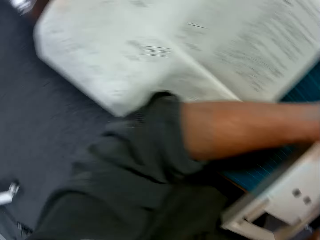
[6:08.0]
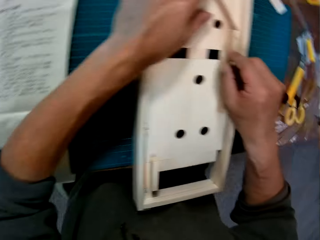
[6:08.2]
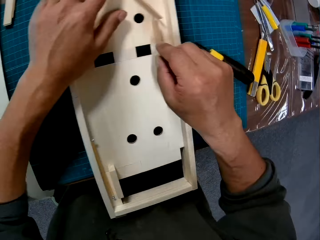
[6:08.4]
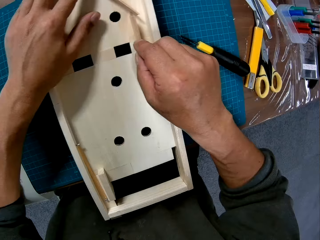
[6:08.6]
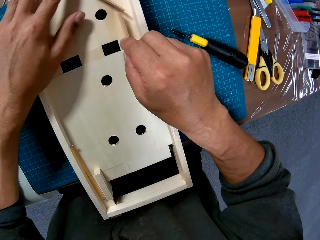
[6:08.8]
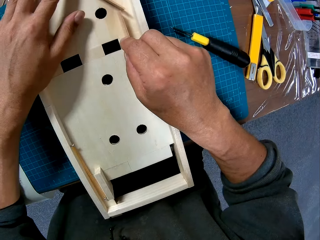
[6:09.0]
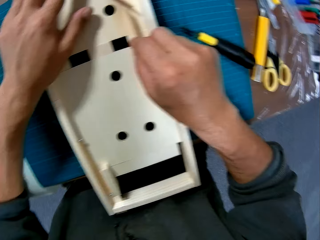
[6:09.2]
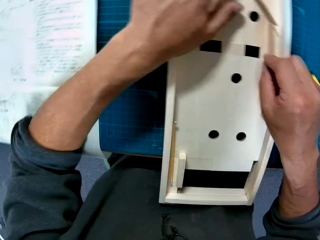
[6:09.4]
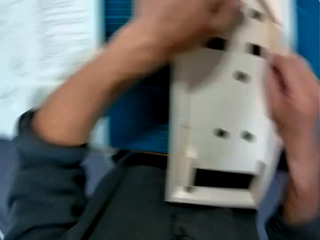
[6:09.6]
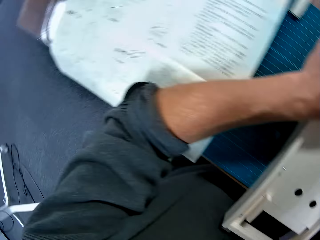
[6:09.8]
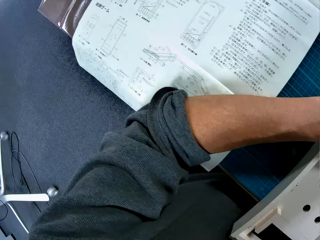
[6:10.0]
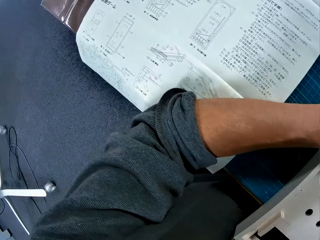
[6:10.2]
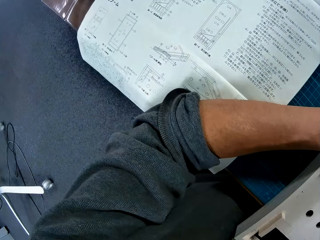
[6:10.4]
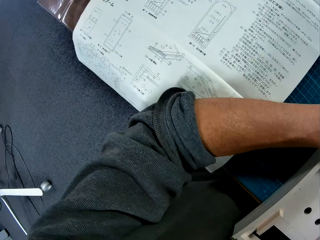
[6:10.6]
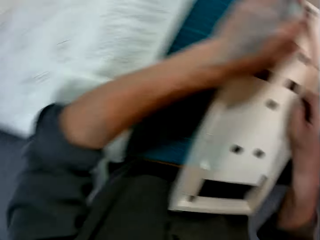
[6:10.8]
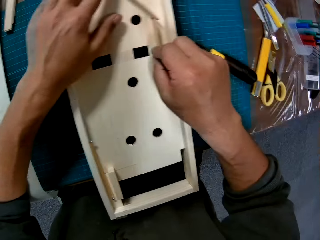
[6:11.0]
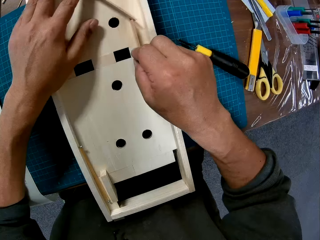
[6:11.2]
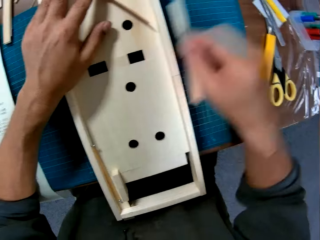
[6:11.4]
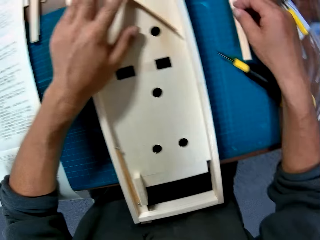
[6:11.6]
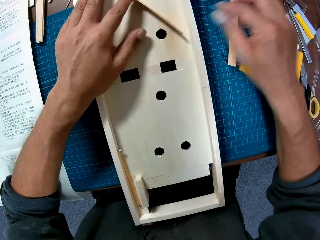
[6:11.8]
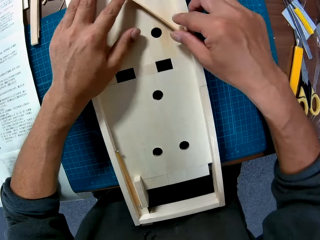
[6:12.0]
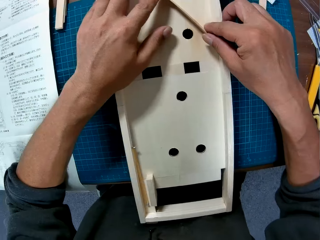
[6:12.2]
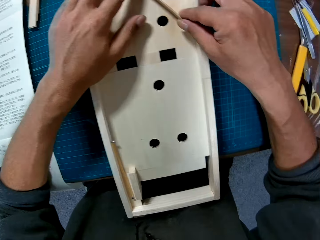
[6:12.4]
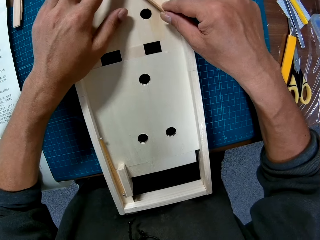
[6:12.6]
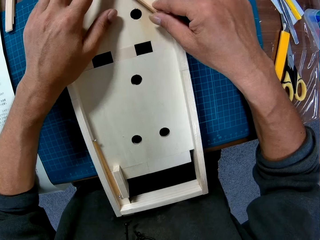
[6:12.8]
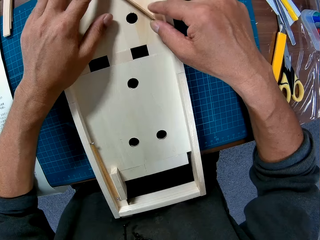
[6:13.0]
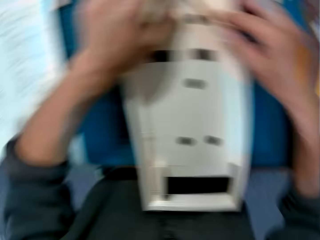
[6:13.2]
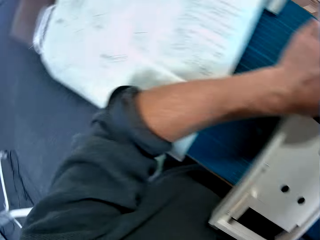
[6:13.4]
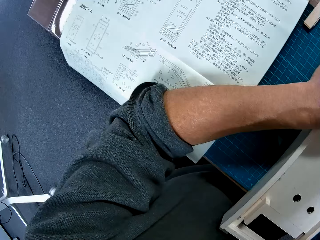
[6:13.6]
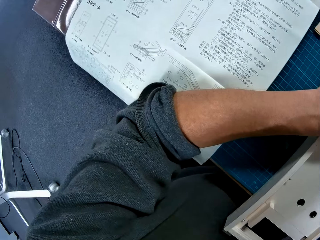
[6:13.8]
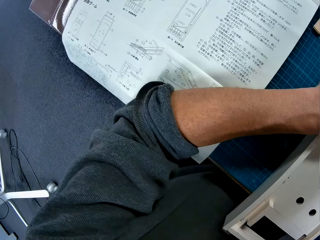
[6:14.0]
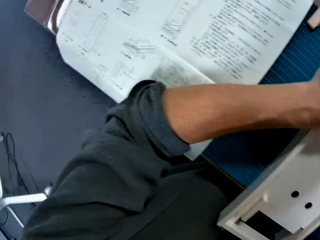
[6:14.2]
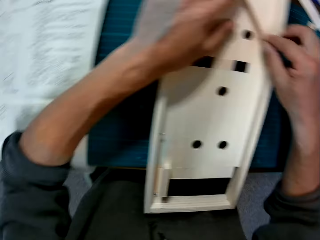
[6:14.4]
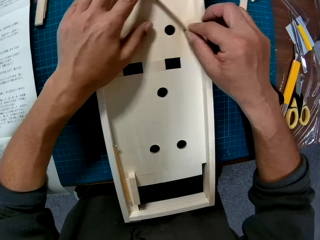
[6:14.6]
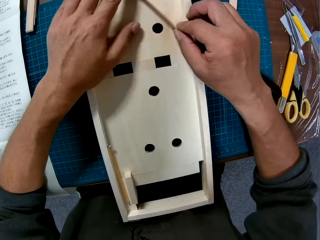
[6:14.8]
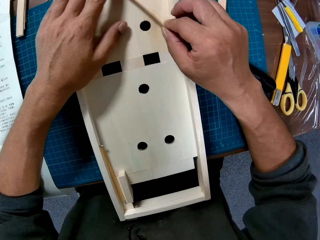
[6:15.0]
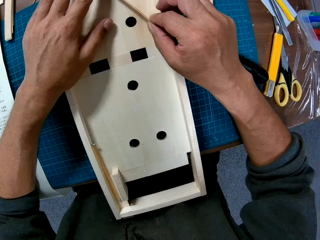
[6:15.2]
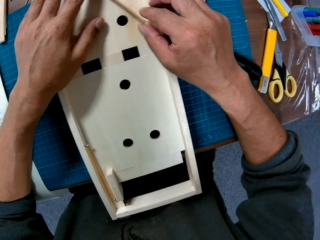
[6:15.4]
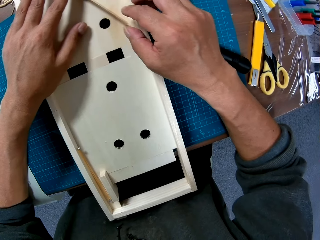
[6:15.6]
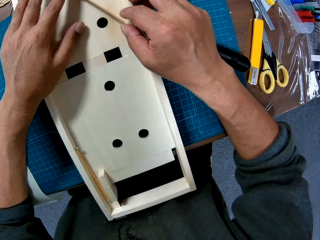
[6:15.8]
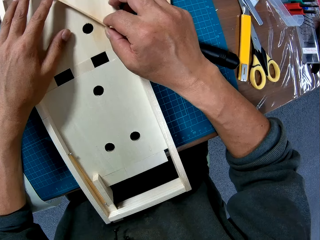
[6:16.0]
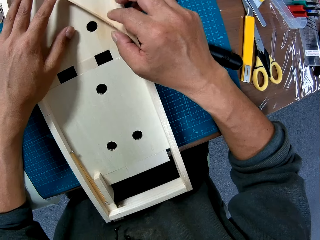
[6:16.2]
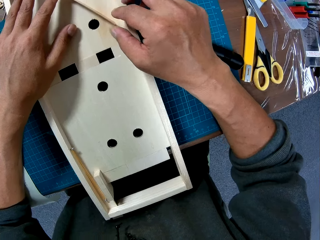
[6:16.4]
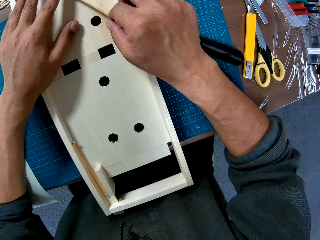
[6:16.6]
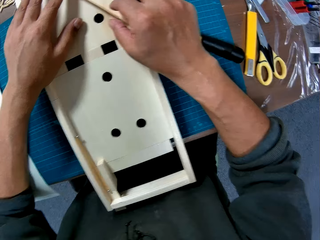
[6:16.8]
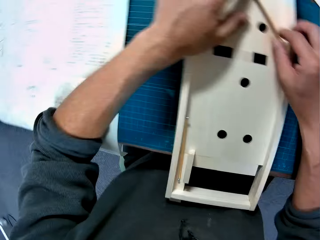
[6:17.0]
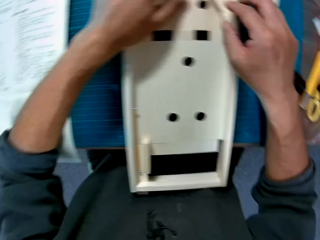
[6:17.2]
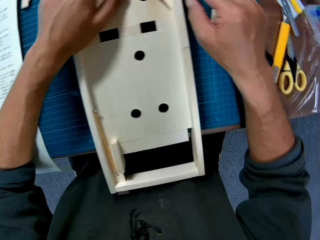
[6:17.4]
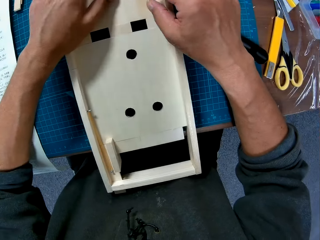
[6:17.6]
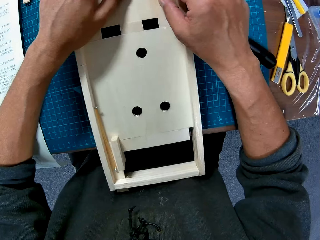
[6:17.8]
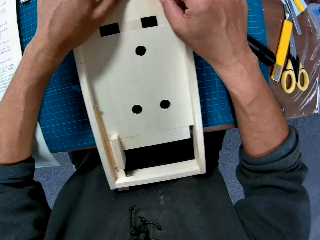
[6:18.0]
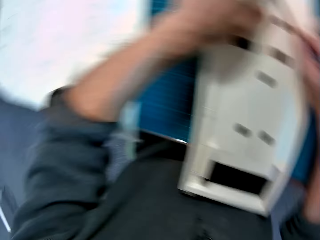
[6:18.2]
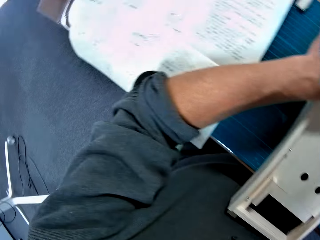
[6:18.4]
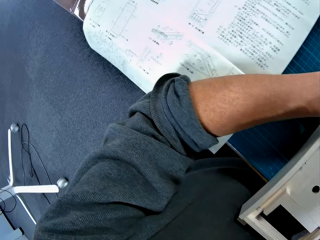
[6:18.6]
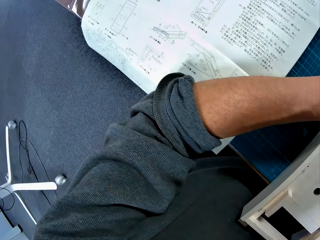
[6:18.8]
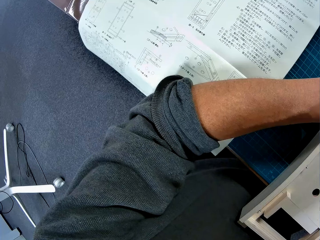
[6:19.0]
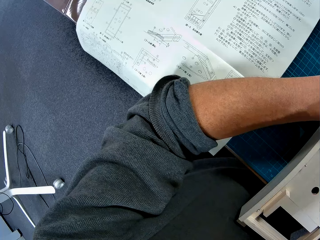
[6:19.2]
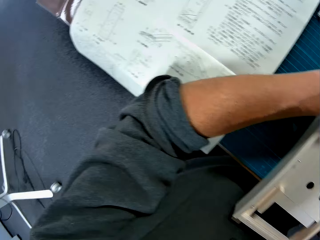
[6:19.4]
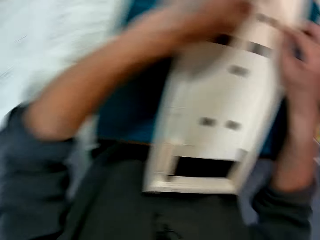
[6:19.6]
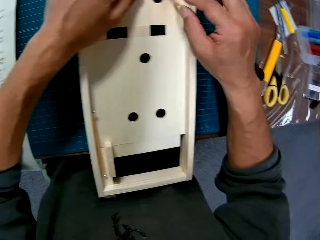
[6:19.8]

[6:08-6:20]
The camera wearer holds two pieces of wood with both hands. He drops the stick on the table with his right hand. He holds the stick in the wooden component with his right hand.

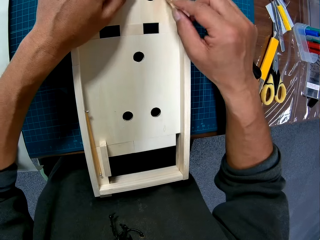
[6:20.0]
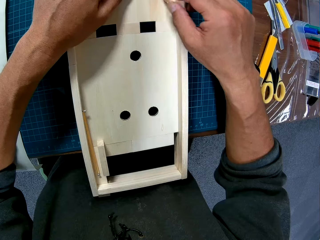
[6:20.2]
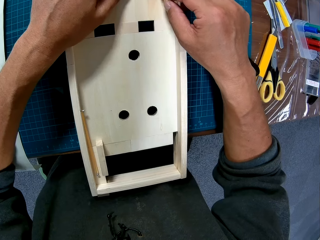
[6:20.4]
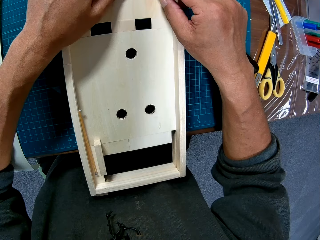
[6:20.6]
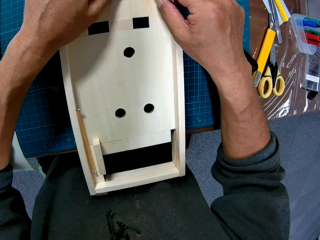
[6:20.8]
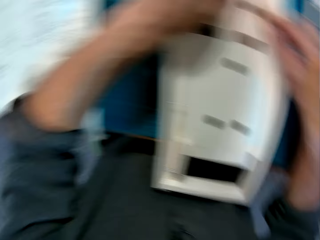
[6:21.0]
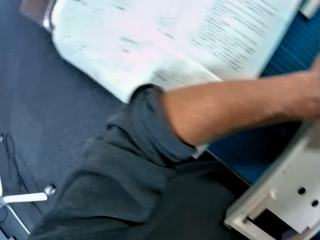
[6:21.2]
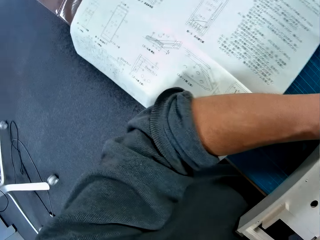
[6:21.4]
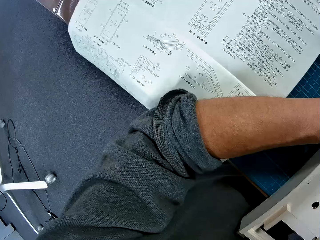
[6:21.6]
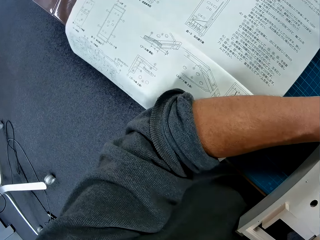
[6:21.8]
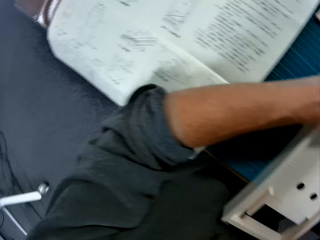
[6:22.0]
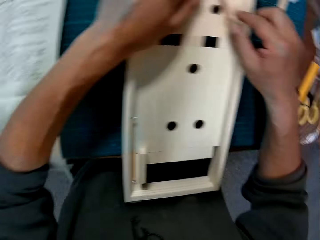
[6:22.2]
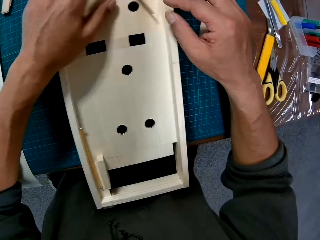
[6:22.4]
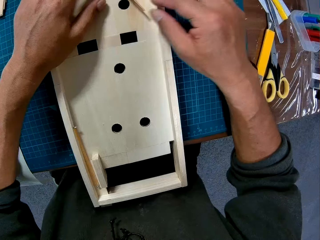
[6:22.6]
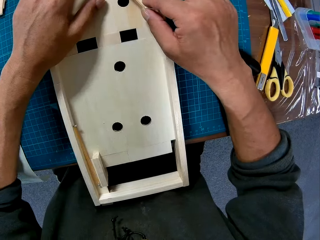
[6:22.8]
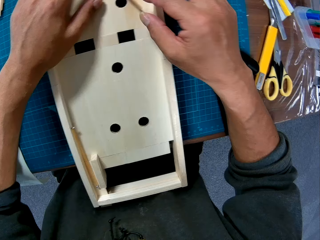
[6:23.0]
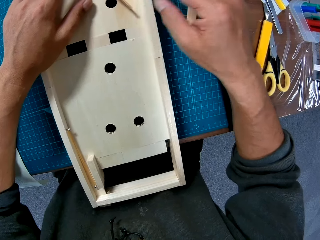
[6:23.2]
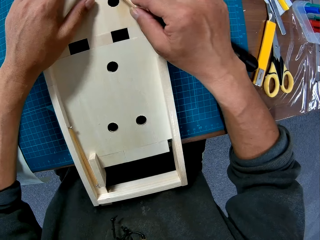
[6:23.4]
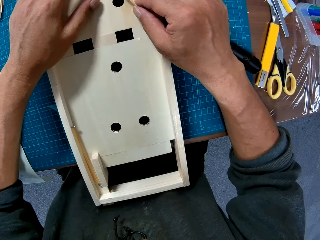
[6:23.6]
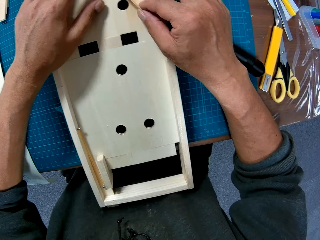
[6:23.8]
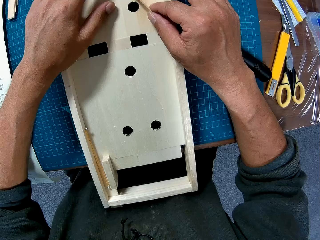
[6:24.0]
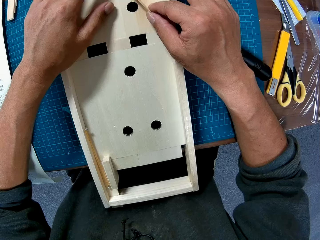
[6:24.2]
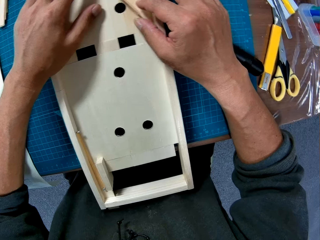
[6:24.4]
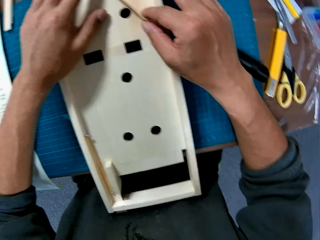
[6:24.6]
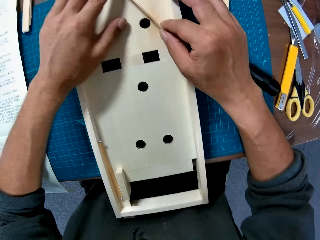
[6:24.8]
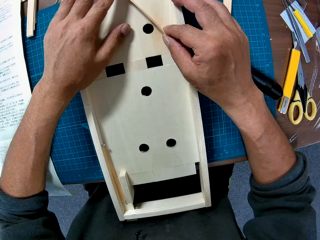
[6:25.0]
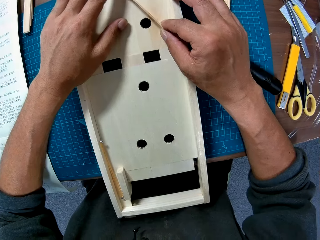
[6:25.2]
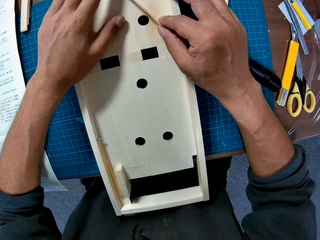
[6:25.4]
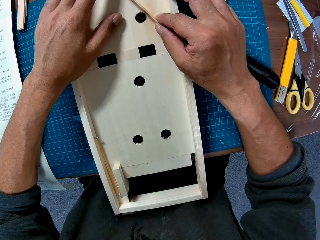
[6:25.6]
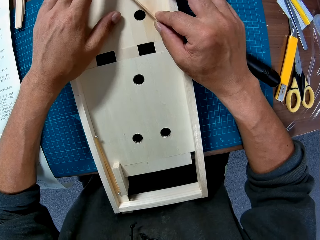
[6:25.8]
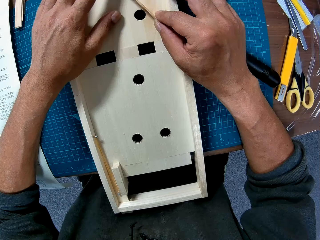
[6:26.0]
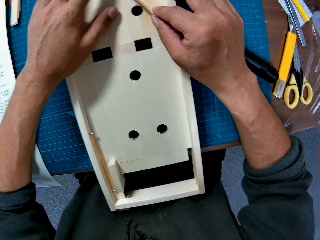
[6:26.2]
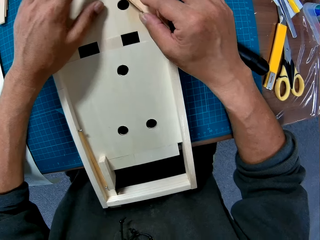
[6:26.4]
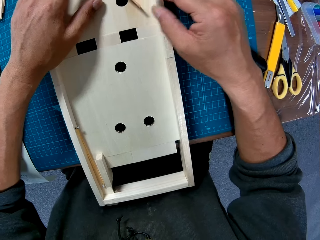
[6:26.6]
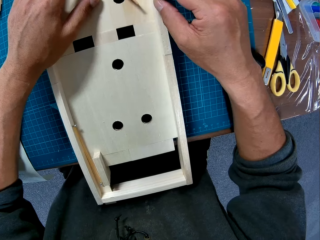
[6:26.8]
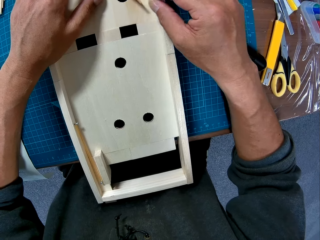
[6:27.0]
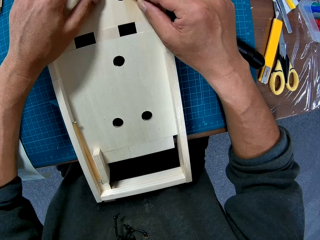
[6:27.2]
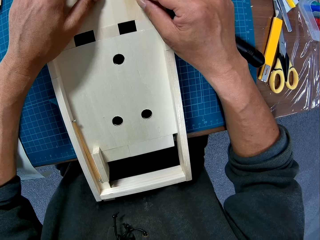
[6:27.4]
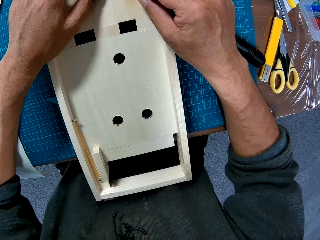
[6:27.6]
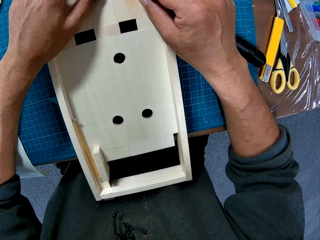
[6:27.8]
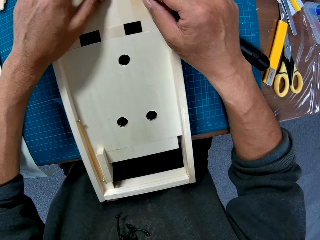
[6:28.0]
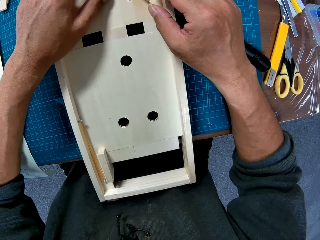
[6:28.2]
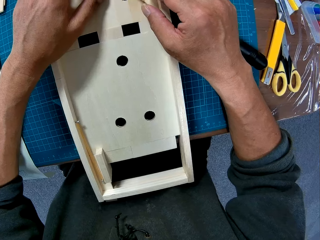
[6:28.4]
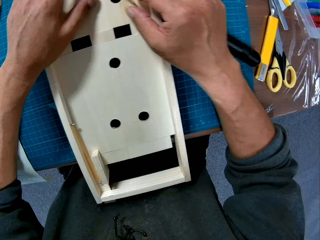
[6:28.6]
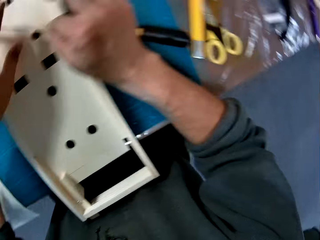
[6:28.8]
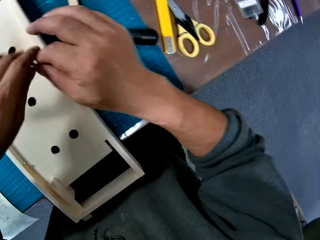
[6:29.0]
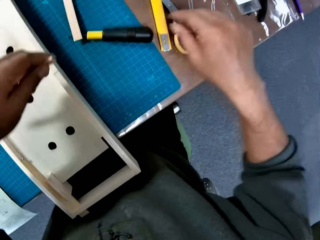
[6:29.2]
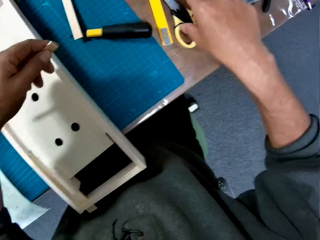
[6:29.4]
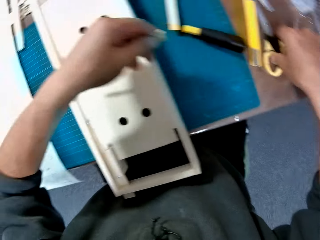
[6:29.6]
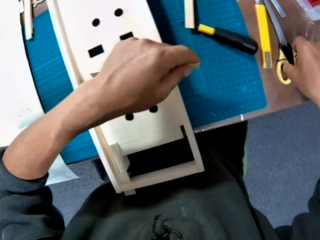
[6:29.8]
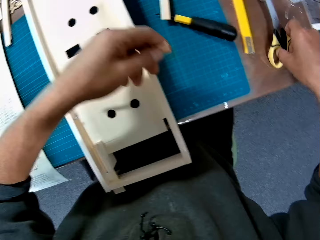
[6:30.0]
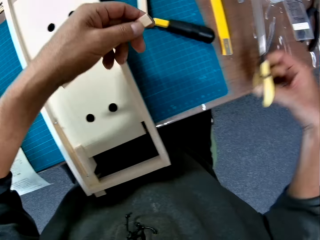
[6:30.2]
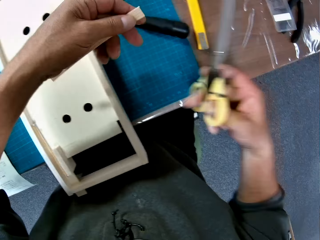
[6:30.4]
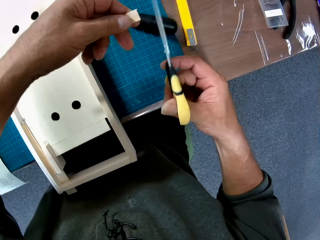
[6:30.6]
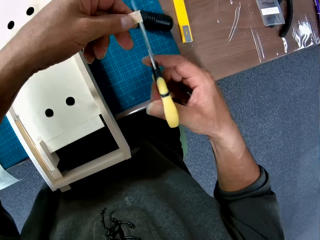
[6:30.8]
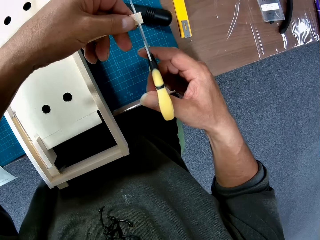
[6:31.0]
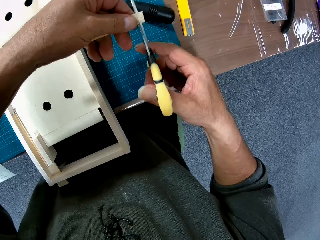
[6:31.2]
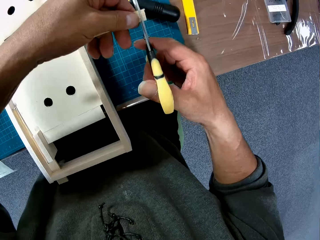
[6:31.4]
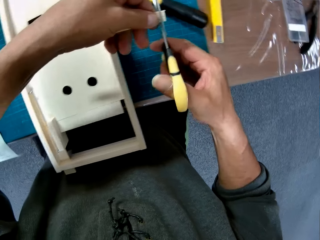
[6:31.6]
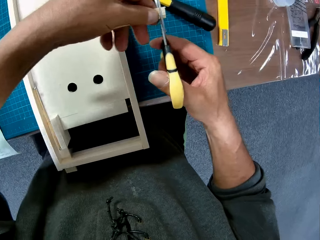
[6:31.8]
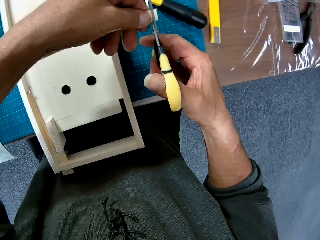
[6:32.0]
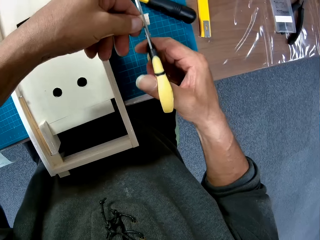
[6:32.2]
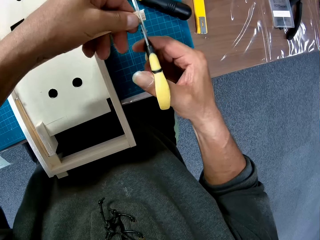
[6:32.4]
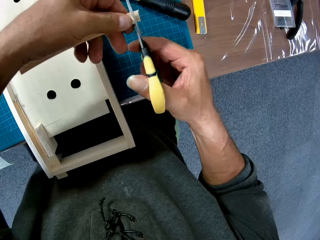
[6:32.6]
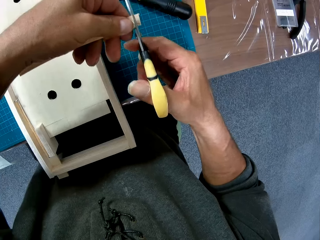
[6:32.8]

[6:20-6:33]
The camera wearer lifts a piece of wood off the wood model. He picks up the scissors from the table with his right hand. He cuts the stick with the scissors in his right hand.
